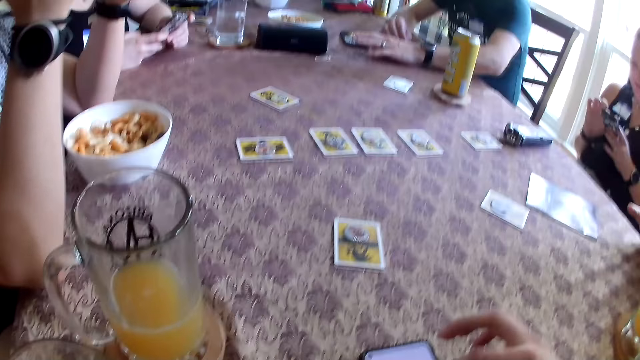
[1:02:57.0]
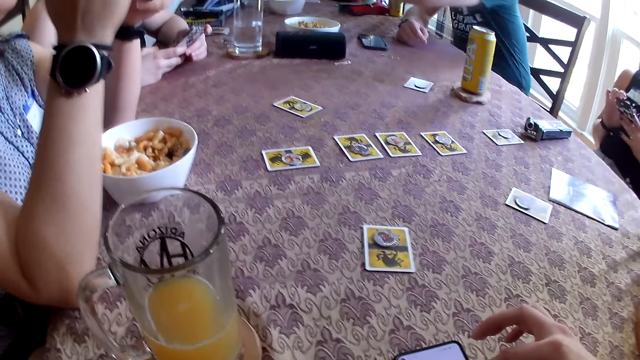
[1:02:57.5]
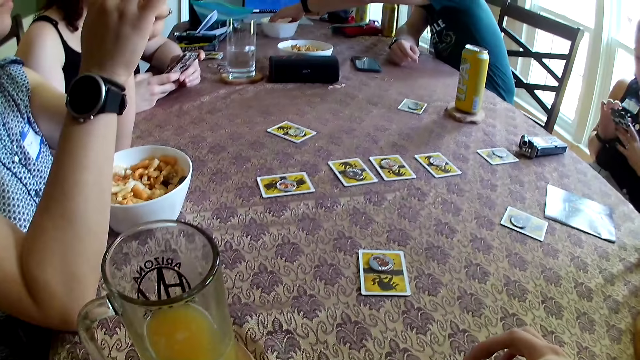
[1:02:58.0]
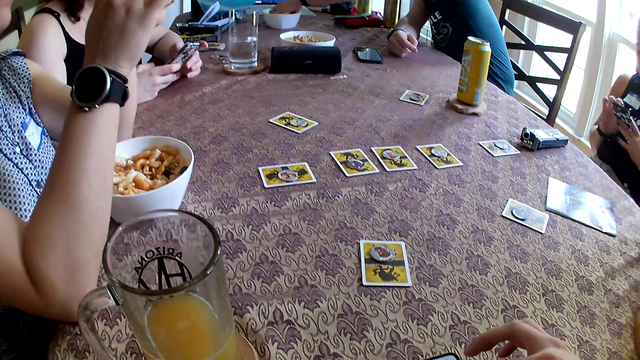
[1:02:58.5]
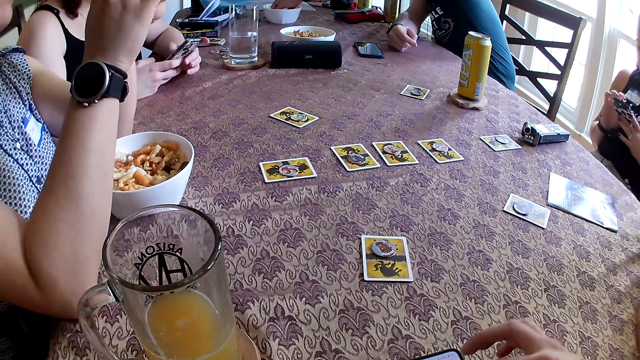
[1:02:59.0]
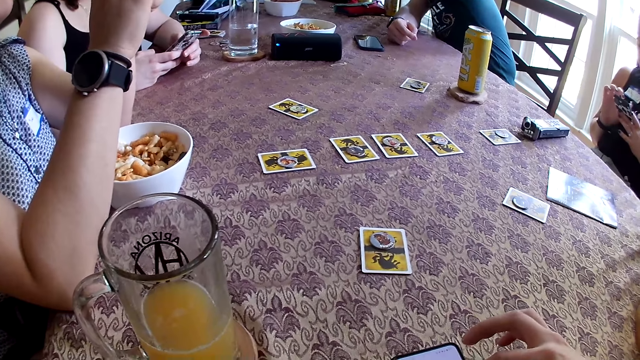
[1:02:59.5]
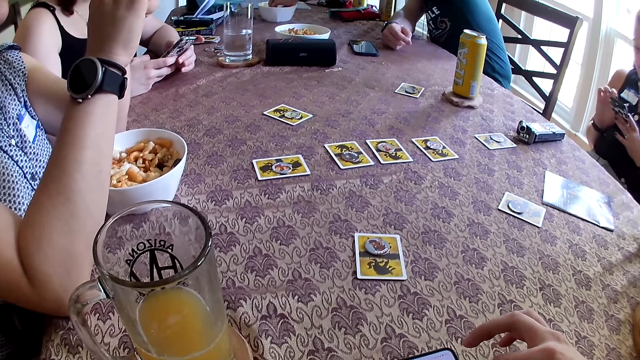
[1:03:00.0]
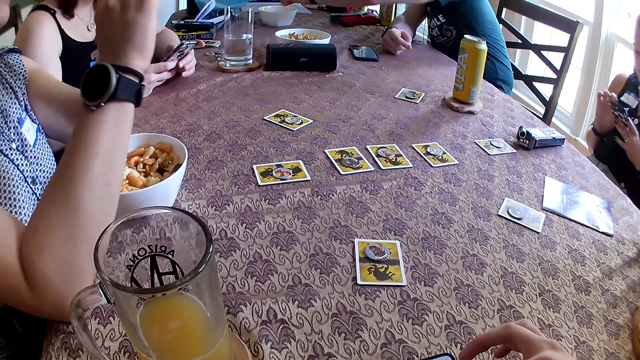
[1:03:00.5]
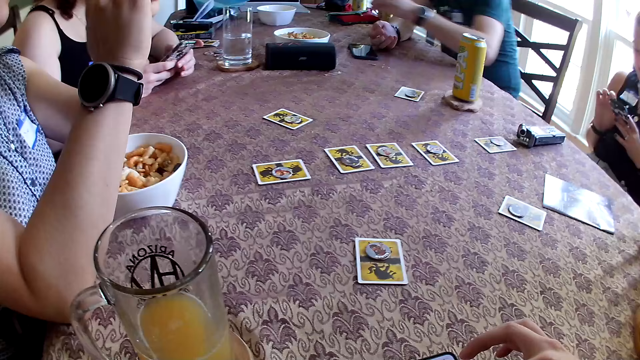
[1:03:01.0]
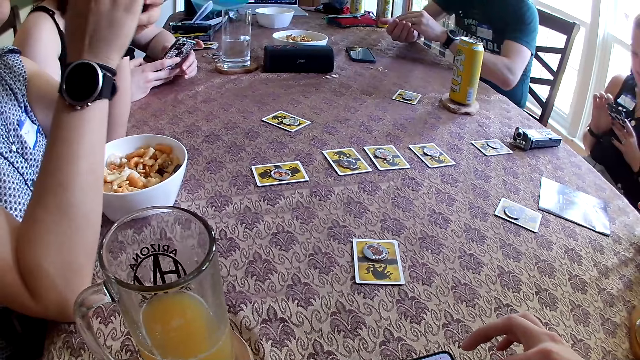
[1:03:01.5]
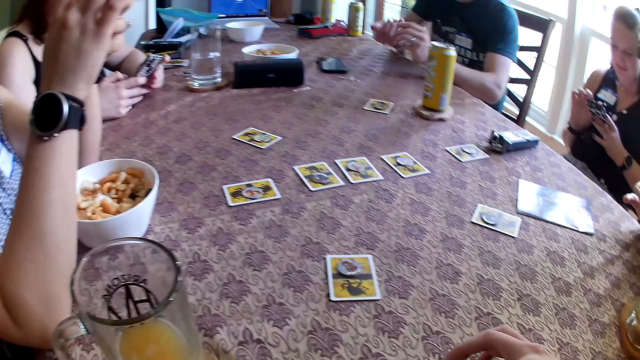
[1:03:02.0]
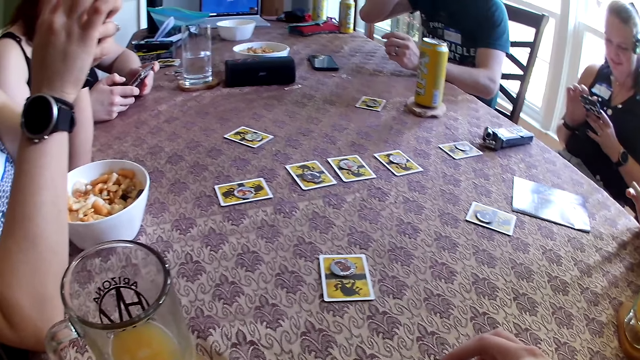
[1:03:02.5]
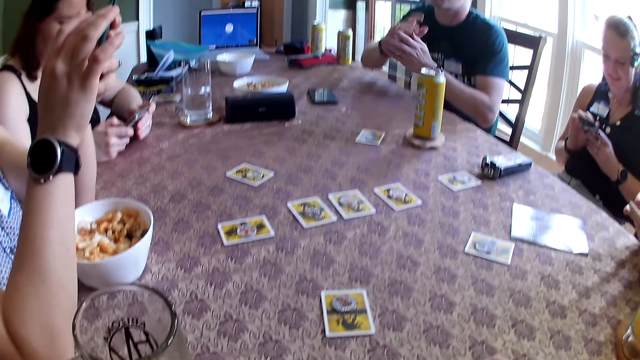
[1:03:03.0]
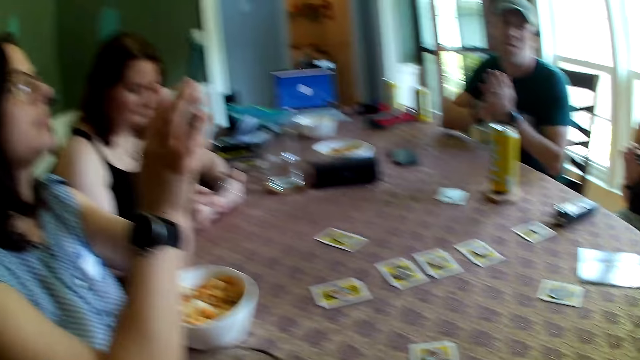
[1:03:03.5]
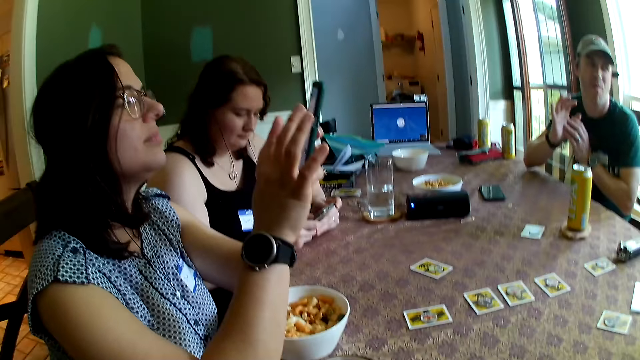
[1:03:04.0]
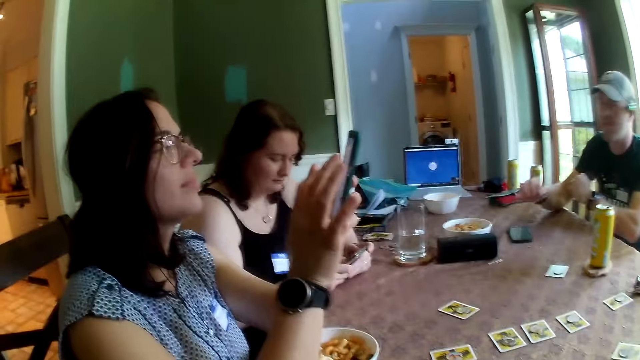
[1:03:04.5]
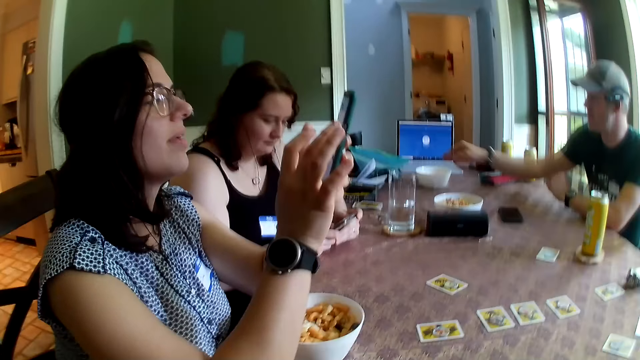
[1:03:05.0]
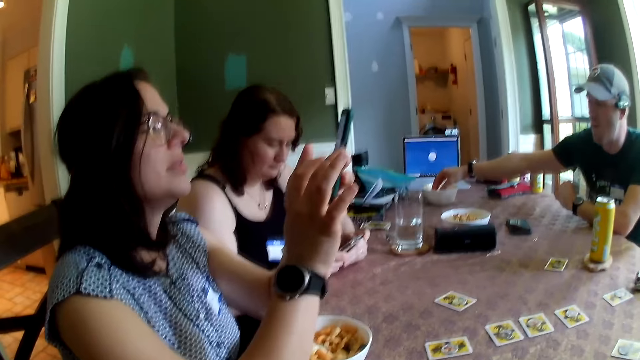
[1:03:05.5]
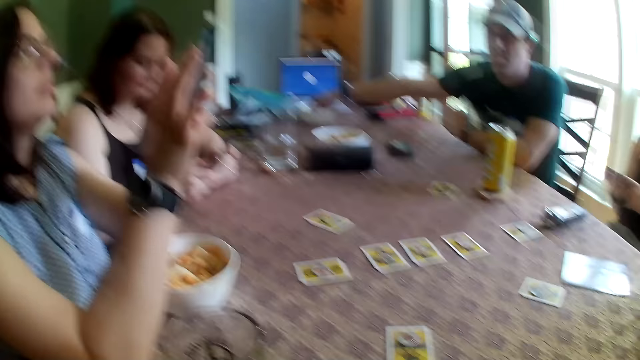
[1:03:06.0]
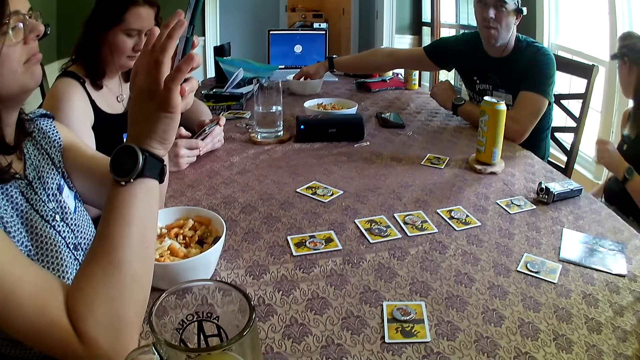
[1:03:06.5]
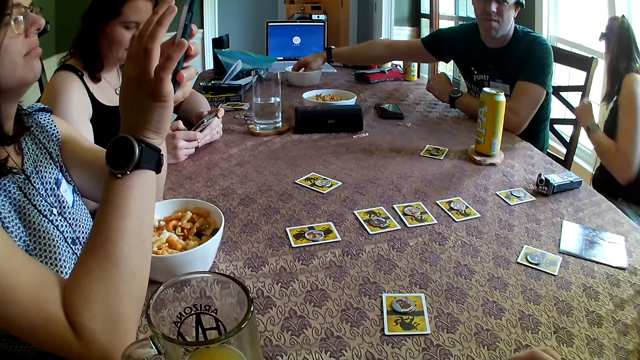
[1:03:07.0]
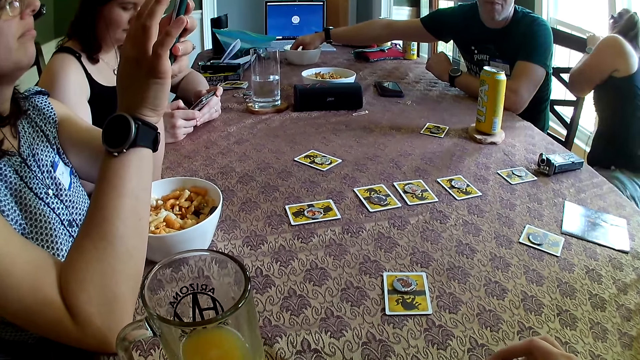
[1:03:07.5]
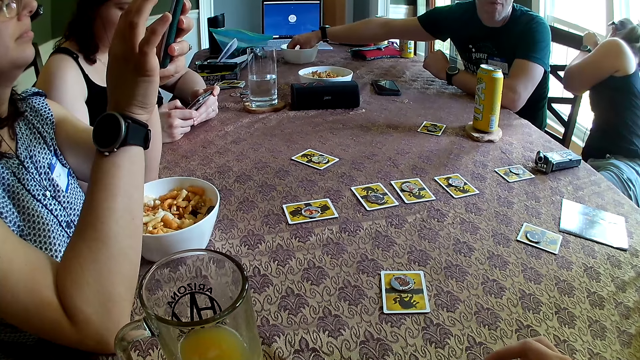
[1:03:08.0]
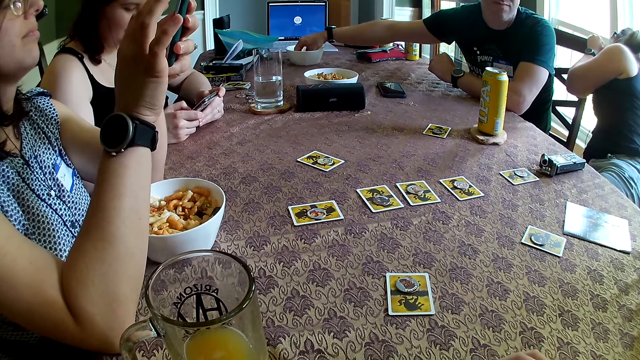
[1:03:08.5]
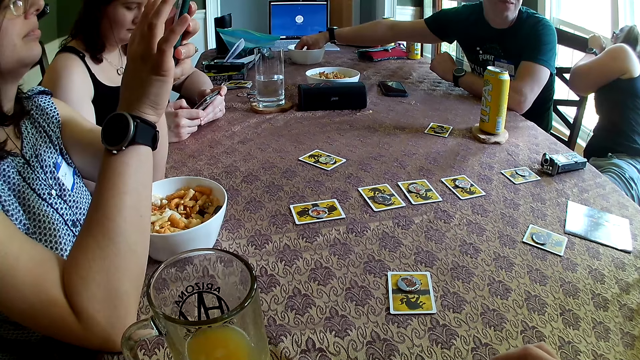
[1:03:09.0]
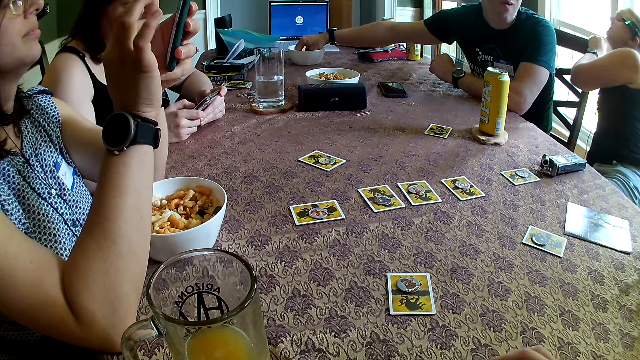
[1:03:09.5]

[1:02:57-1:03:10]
The man picks some cheese puffs from the cheese puff bowl on the table with his left hand. He passes the cheese puffs from his left hand to his right hand. He pours the cheese puffs in his right hand in his mouth. He rubs his hands. The camera wearer looks around the house. The man picks some cheese puffs from the cheese puff bowl on the table with his right hand. The woman places her phone on the floor with her right hand. She rests her left hand on a chair.

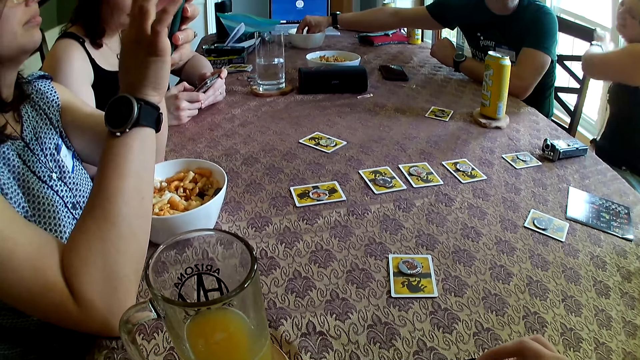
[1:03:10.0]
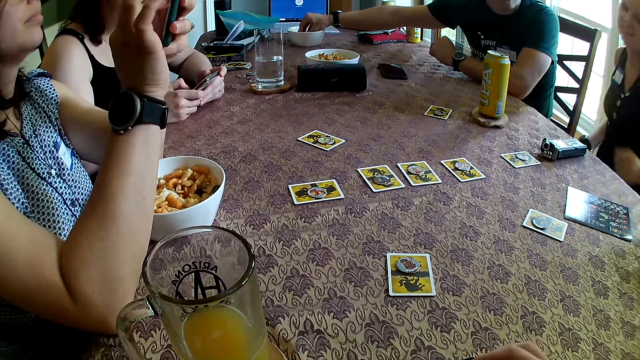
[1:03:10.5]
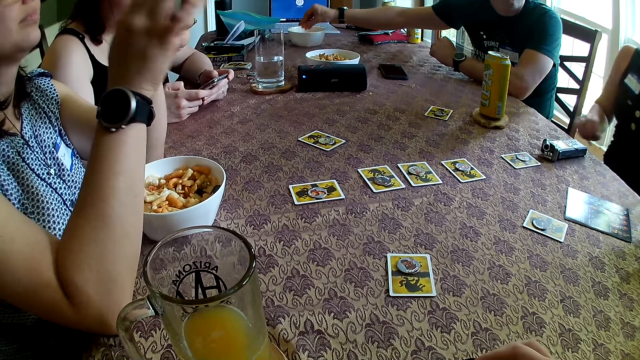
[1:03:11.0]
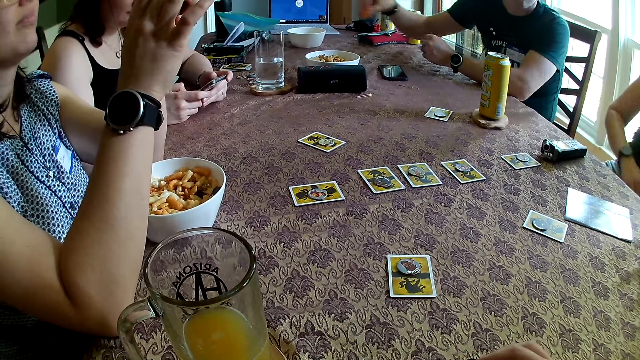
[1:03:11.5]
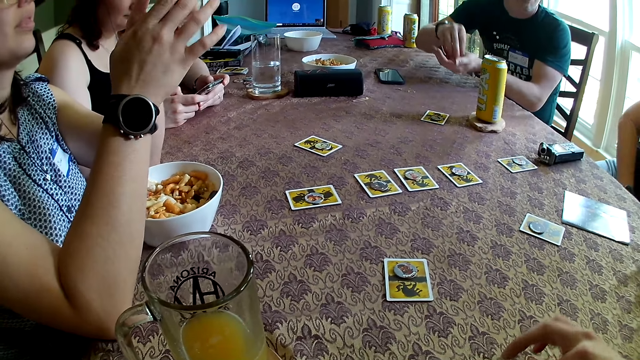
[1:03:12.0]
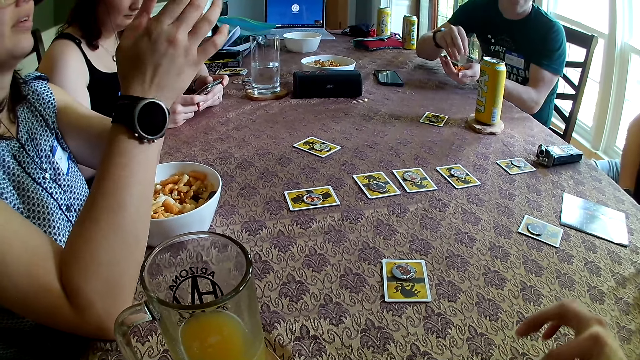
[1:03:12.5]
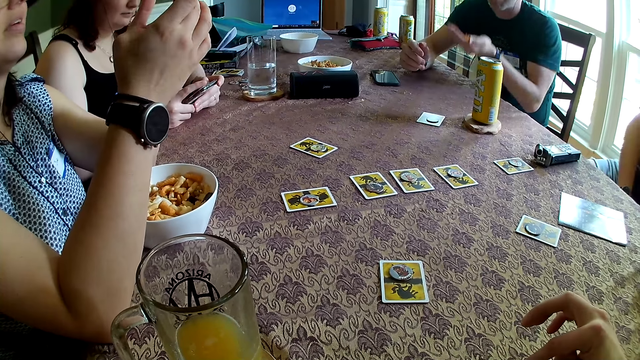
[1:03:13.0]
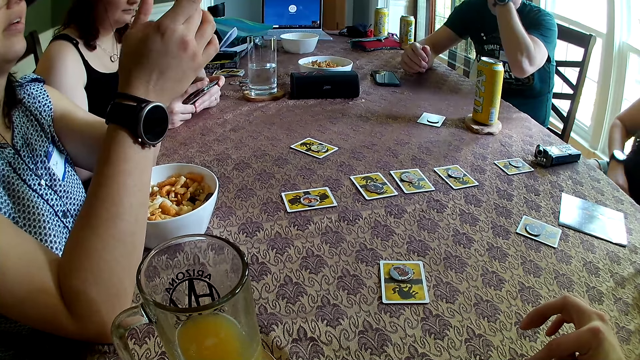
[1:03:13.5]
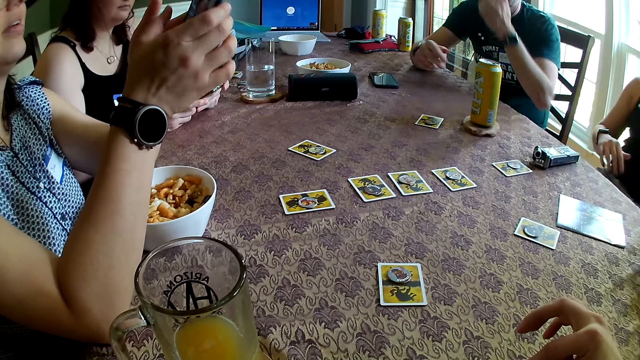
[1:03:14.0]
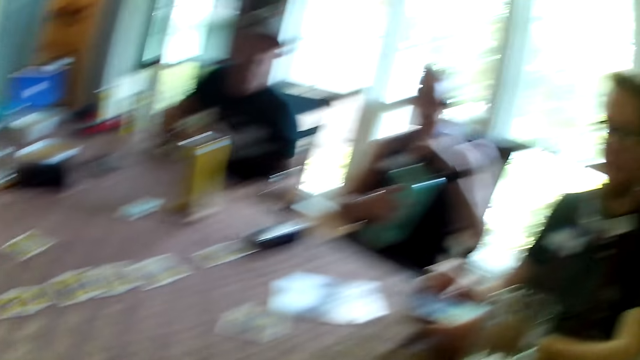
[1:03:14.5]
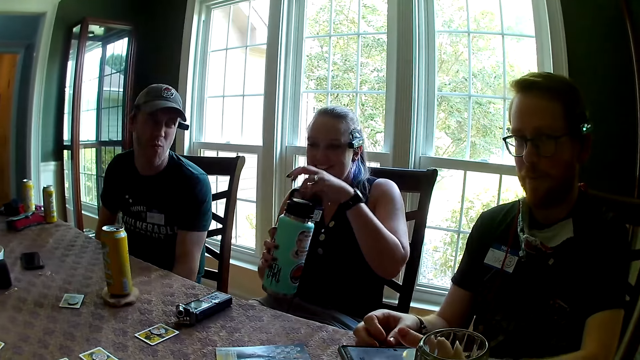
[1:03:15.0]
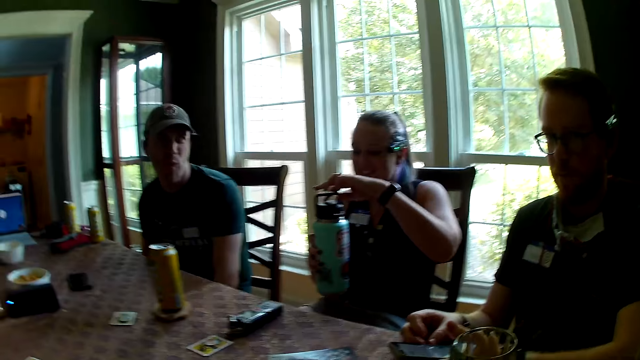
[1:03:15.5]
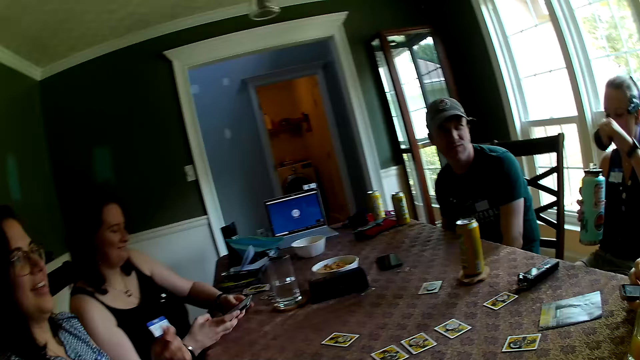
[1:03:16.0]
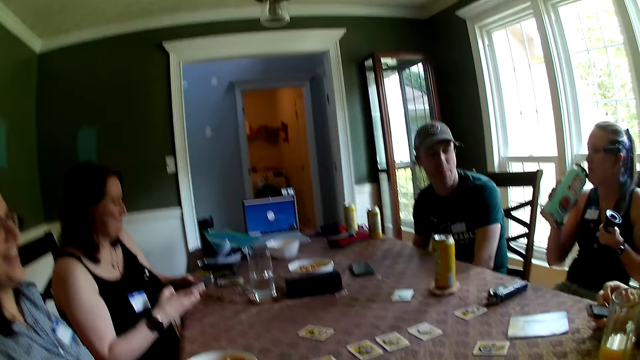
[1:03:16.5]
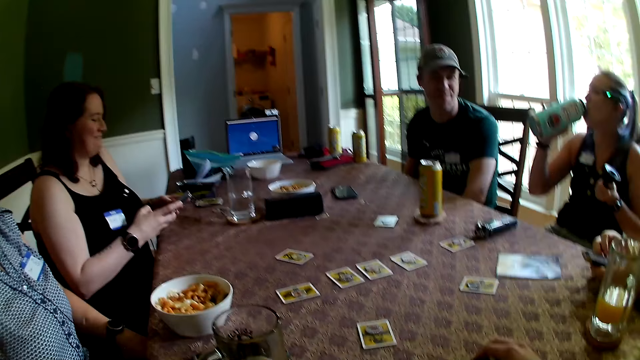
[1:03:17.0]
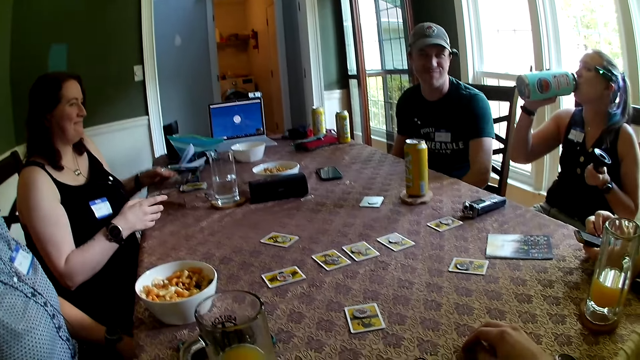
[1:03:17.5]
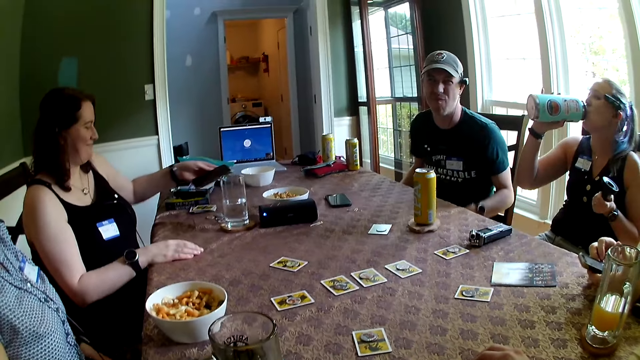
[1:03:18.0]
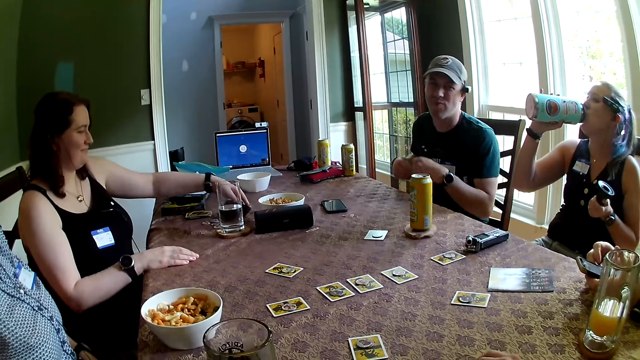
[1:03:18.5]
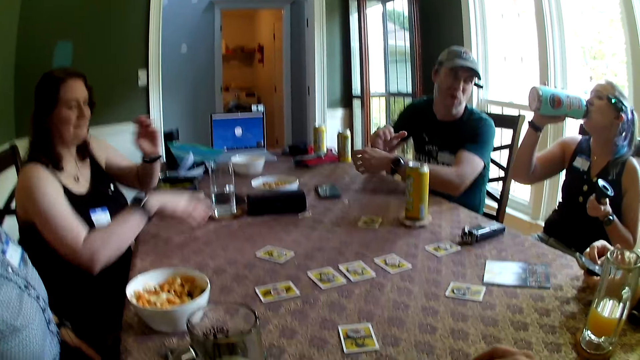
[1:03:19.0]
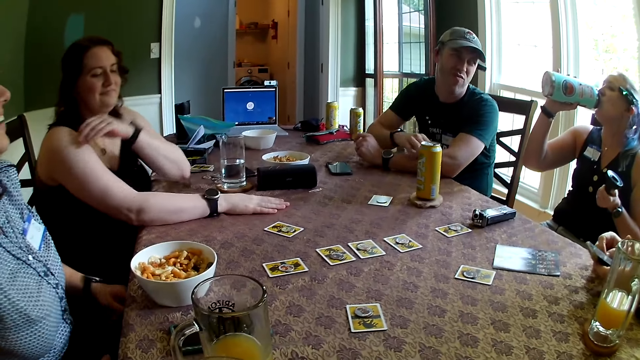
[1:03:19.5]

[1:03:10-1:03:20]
The camera wearer uses a phone. The man passes the cheese puffs from his right hand to his left hand. He pours the cheese puffs in his left hand in his mouth. The woman drinks water from the water flask in her right hand. Another woman opens a bottle. She holds the cover in her left hand. She drinks from the bottle with her right hand. The man uses a phone. Another woman holds the phone in her left hand. She places her right hand on the table. Another woman drops the phone on the table with her left hand.
